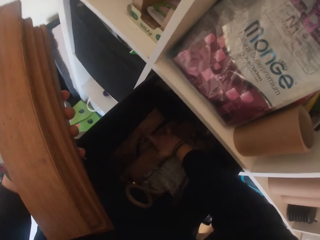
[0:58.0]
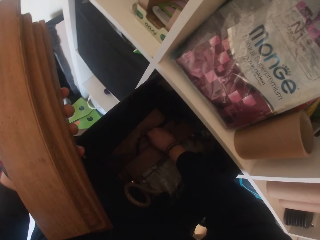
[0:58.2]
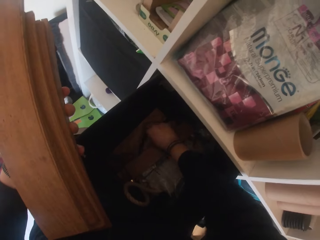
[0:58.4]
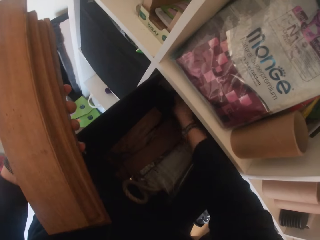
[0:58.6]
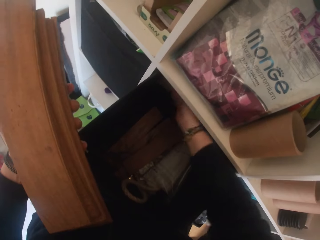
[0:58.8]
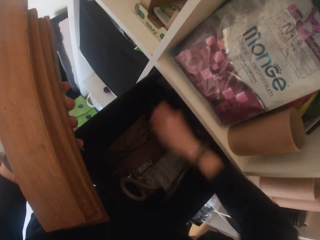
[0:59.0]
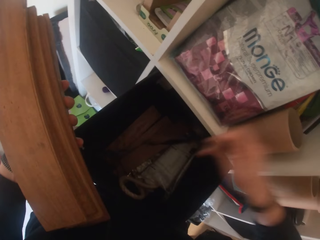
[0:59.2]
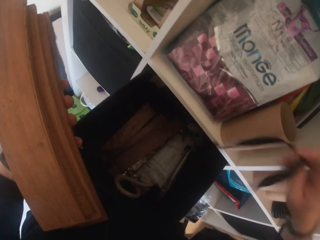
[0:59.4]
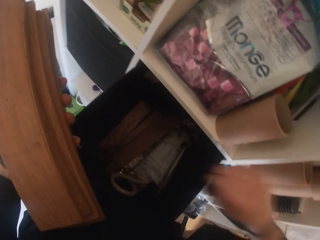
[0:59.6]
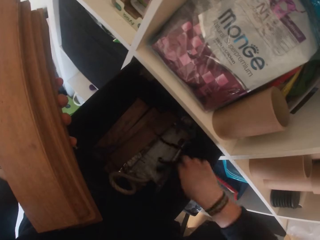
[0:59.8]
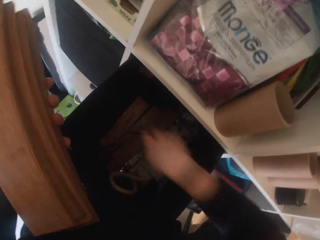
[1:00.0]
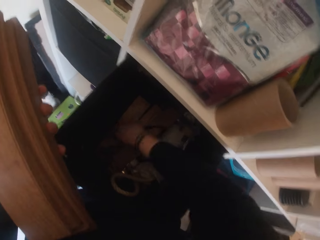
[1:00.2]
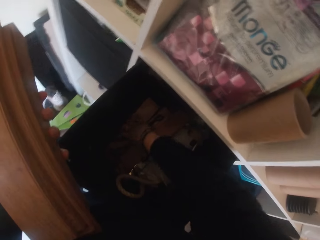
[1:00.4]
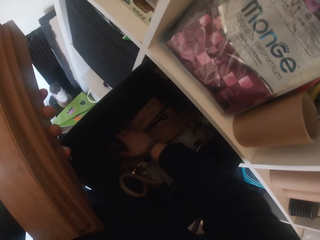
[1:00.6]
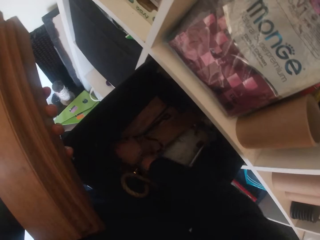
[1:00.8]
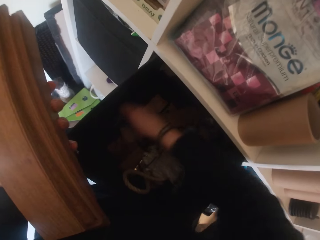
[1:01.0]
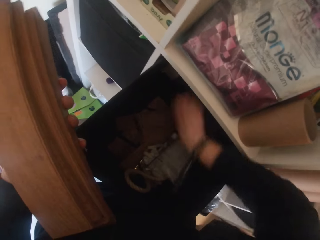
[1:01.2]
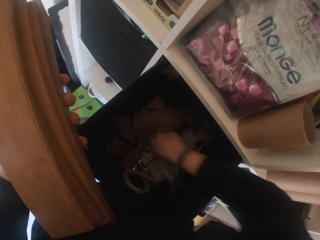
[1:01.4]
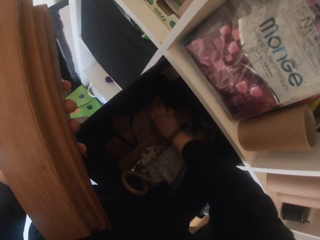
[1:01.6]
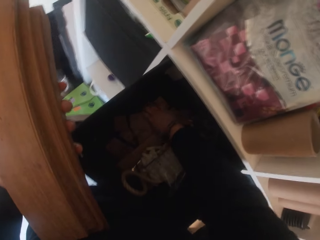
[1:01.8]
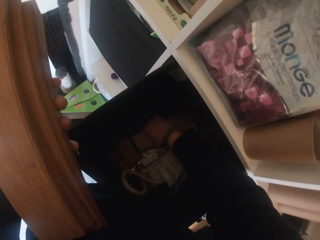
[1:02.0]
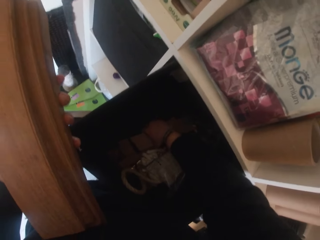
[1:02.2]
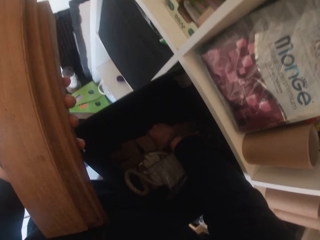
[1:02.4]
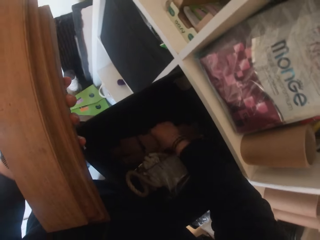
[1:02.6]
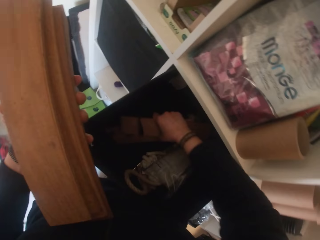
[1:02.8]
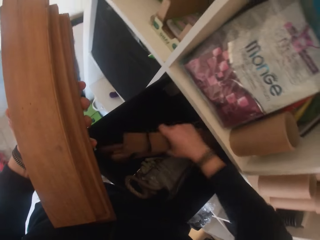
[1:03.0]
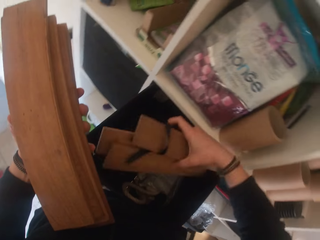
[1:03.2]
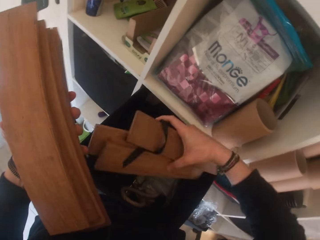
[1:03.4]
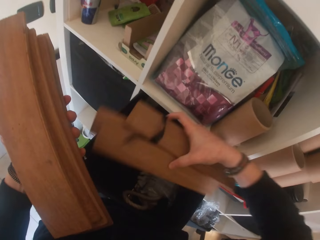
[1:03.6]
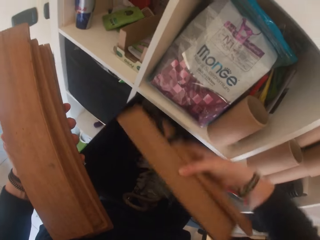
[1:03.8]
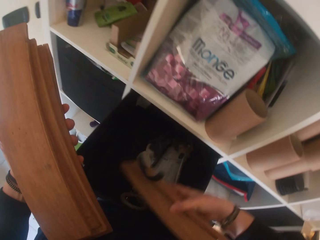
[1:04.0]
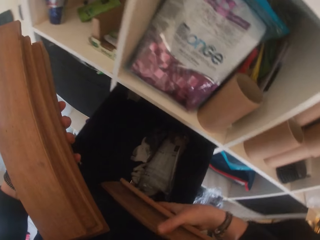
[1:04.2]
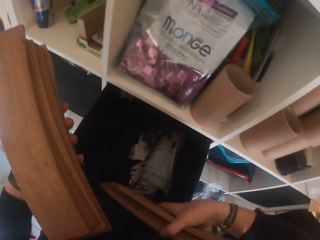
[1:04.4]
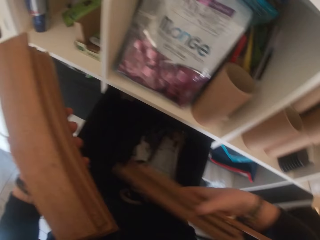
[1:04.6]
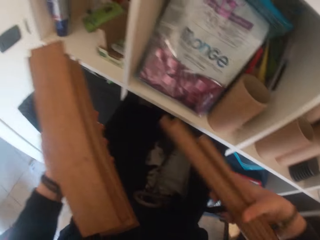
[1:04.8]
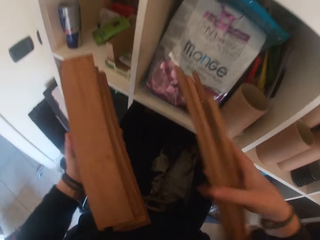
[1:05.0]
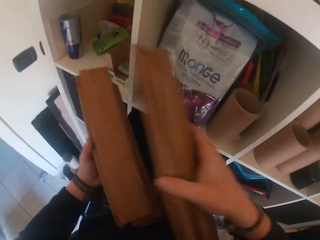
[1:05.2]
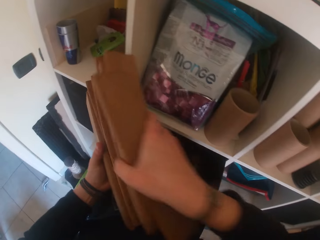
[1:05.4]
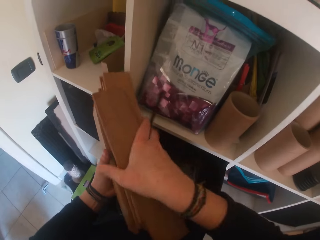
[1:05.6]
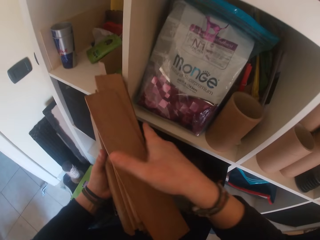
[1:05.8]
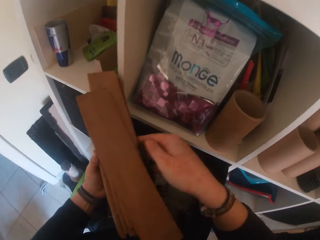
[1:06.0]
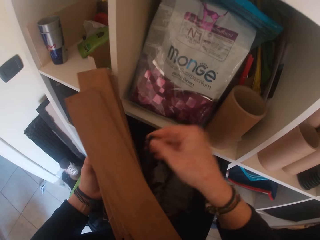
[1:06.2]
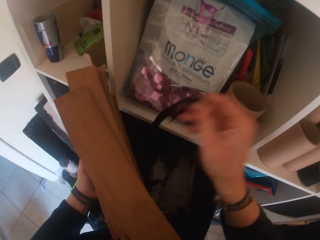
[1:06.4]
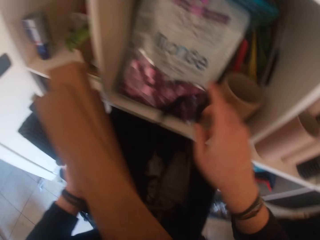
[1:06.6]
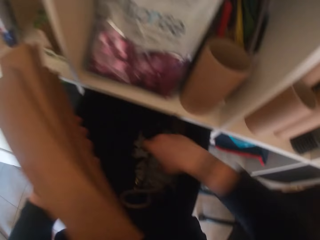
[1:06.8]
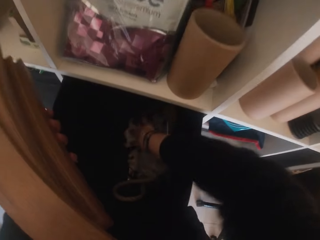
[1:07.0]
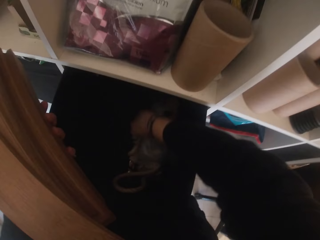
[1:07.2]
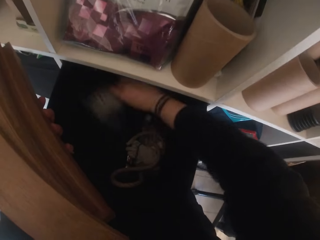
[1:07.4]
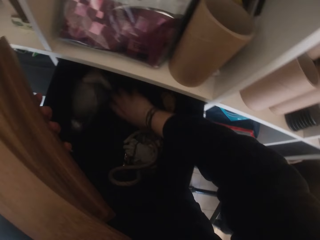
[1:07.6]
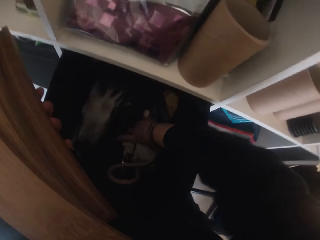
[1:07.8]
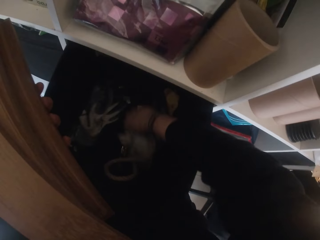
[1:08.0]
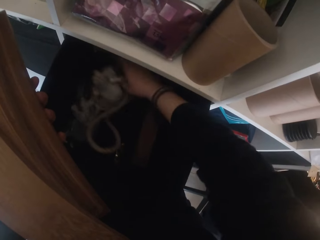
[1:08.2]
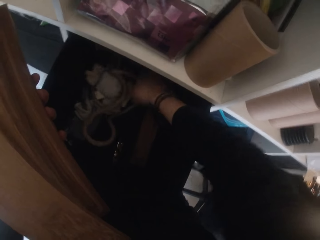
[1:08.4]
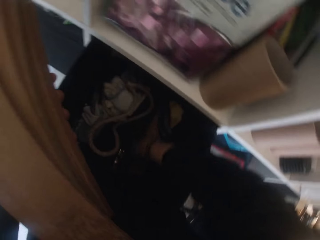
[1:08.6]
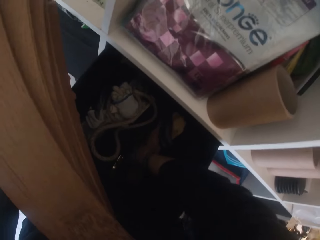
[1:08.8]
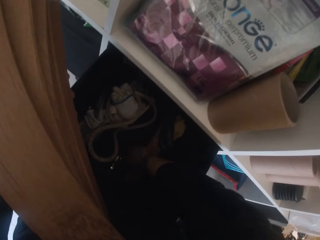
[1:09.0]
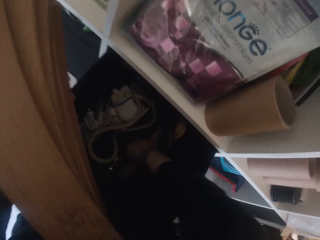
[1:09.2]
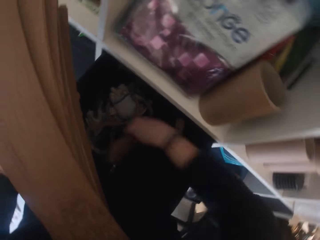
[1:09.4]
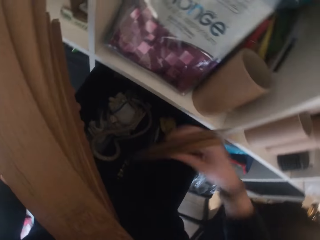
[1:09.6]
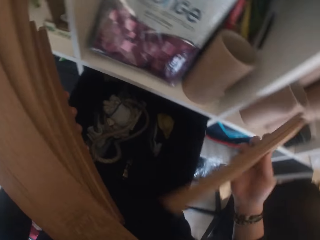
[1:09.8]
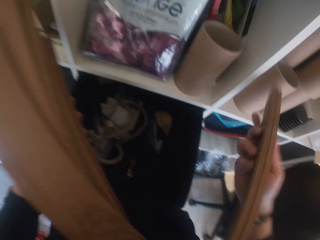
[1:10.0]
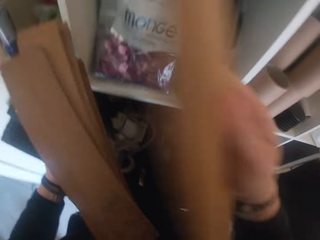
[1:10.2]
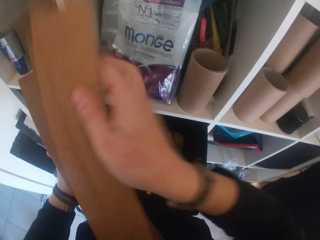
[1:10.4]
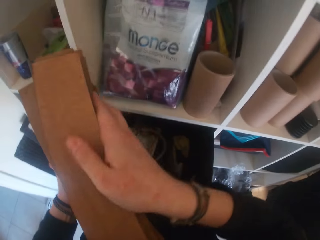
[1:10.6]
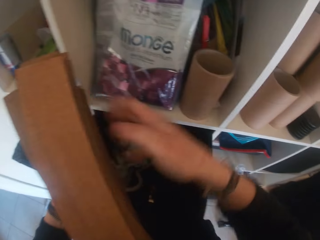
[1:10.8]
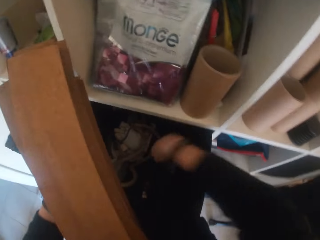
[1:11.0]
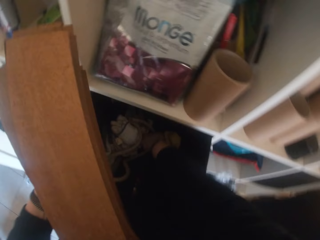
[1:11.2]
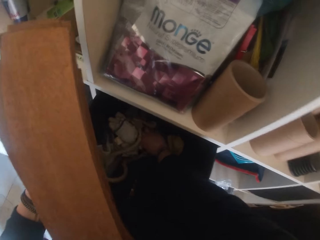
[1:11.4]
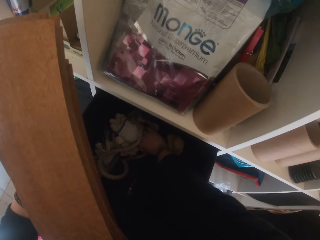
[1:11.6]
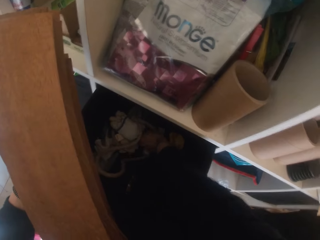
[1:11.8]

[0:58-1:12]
The camera wearer lifts a black cloth from the shelf basket with his right hand. He drops the black cloth in his right hand into the shelf basket. He looks inside the bag. He lifts the thin woods with his right hand from the shelf basket. He passes the thin woods to his left hand. He drops the black cloth in his right hand into the shelf basket. He searches through the shelf basket with his right hand. He lifts the thin woods with his right hand. He passes the thin woods to his left hand from the shelf basket.

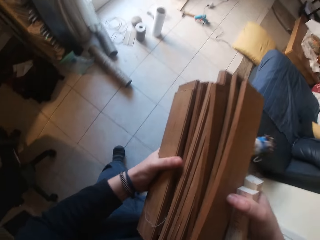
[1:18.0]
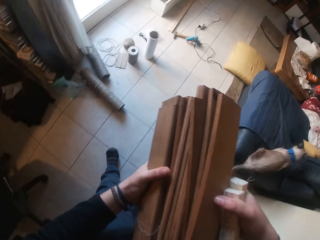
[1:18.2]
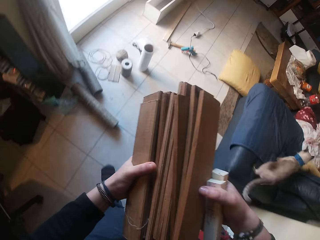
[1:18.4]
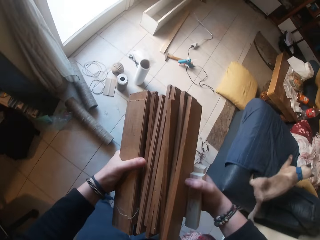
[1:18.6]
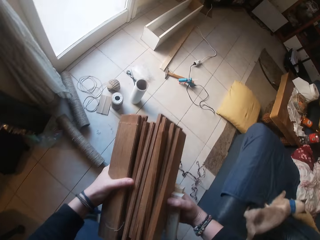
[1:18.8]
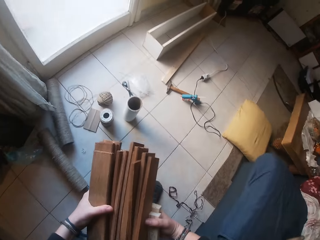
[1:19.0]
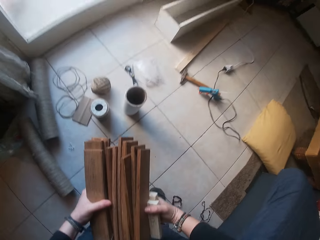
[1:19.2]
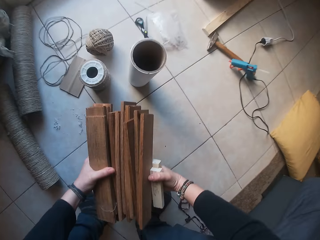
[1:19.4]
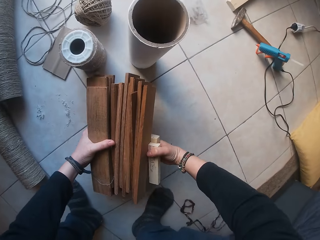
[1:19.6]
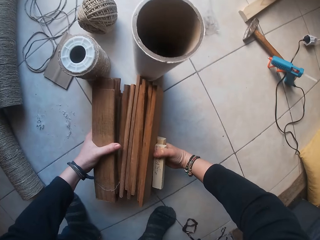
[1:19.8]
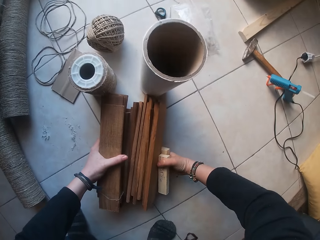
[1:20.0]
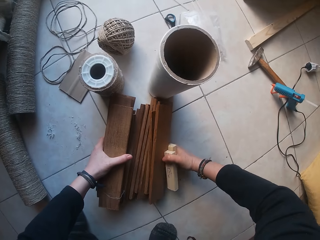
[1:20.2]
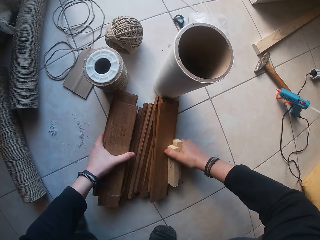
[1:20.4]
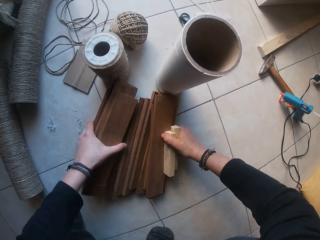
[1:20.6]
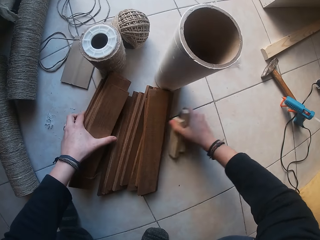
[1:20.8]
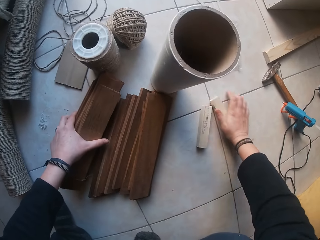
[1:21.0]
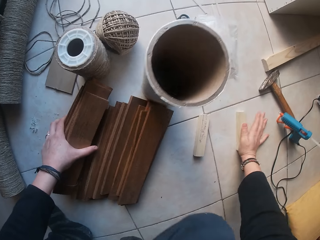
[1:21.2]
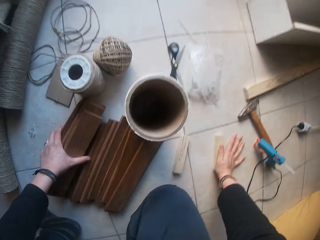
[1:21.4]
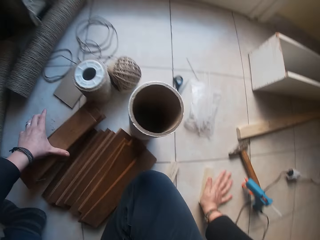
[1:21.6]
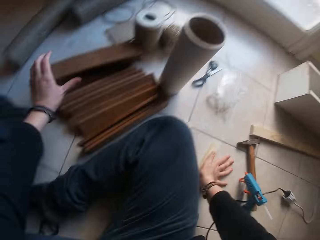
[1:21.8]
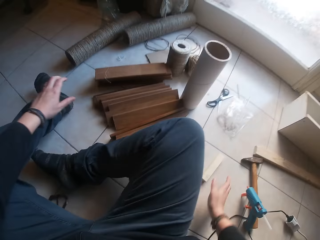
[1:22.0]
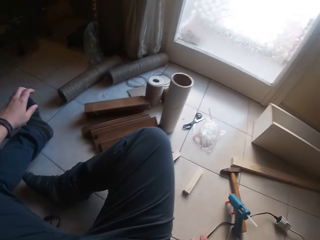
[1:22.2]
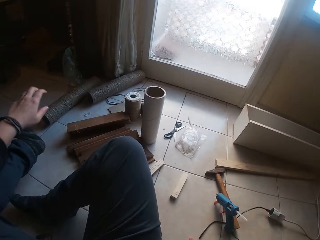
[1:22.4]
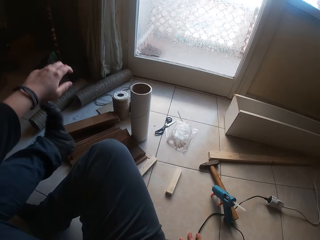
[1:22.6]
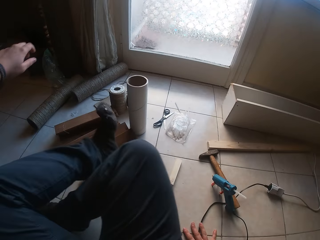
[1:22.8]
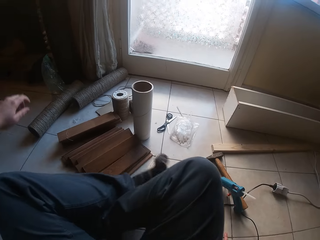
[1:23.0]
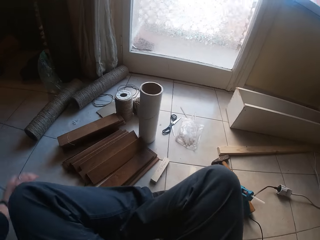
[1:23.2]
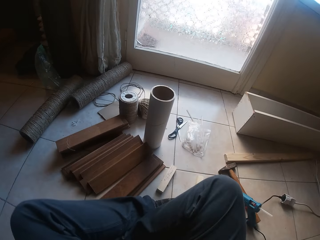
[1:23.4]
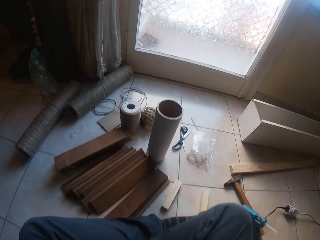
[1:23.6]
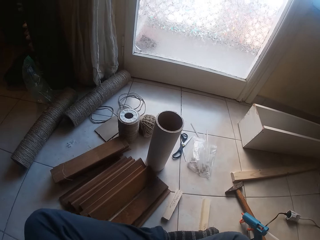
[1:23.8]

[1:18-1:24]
The cat climbs a couch. The camera wearer drops the thin woods in his hands on the floor. He drops the short woods in his right hand on the floor. He sits down. He crosses his legs on the floor.

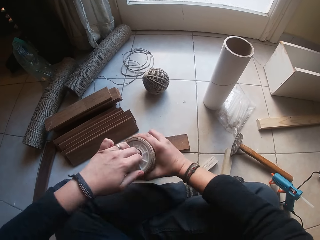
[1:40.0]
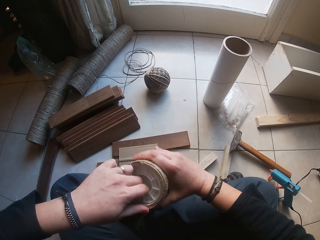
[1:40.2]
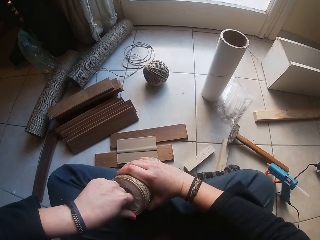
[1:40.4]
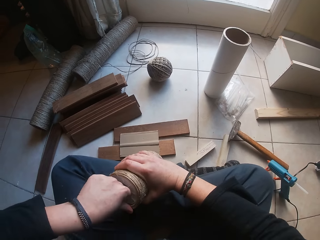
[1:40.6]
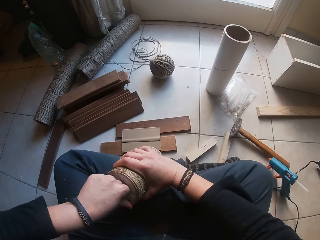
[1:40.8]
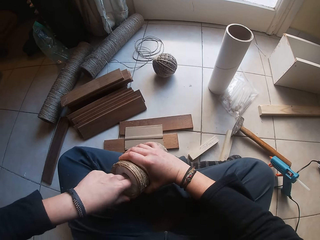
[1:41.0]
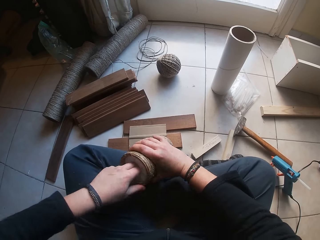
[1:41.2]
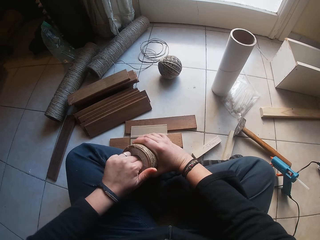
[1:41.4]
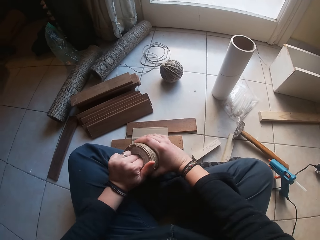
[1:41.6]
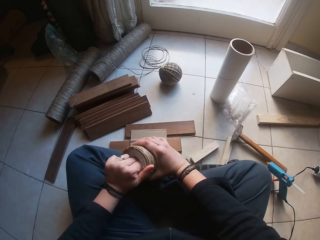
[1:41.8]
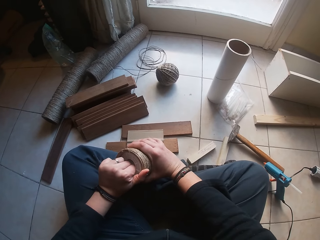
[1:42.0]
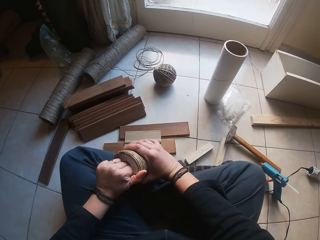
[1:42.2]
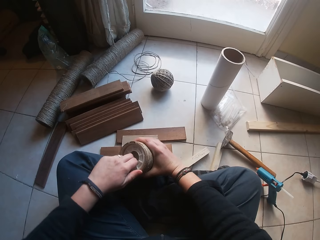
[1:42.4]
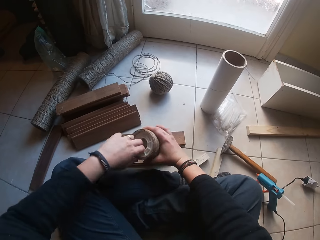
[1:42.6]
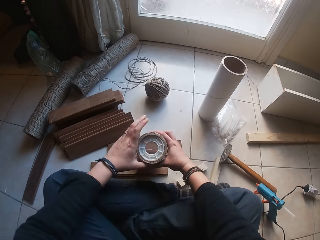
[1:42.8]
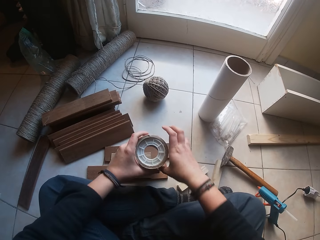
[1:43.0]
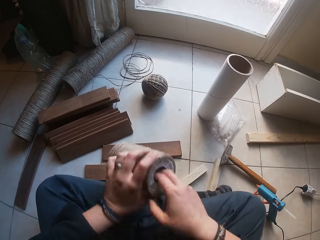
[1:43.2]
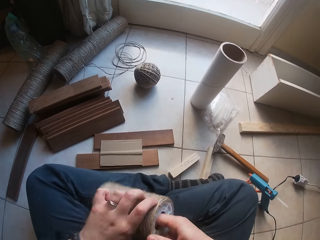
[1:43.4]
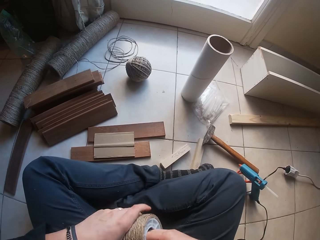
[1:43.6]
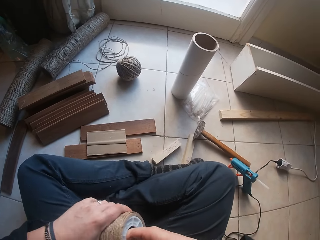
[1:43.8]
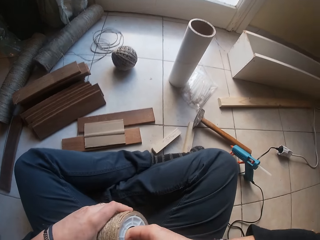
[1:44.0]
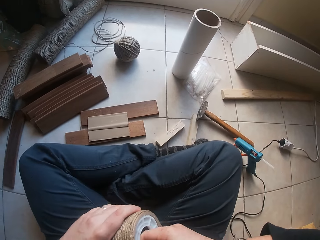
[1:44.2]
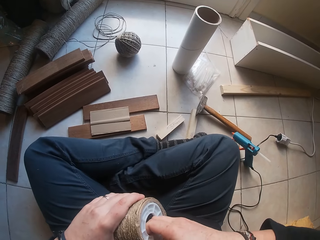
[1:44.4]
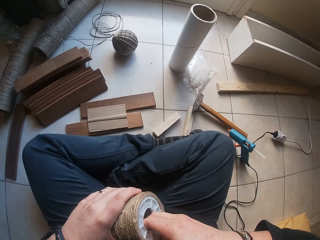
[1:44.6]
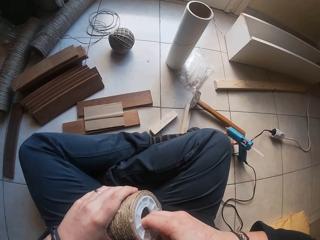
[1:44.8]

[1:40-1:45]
The camera wearer drops the jute twine in his hands on his lap. He adjusts the plastic in the jute twine with his hands. He does it again.
